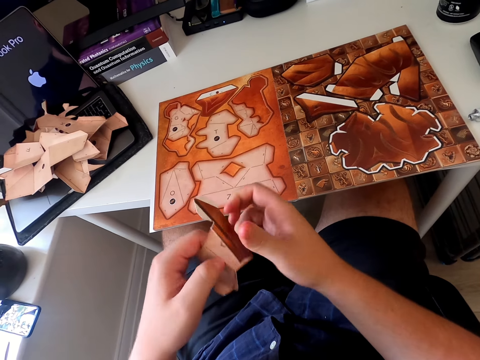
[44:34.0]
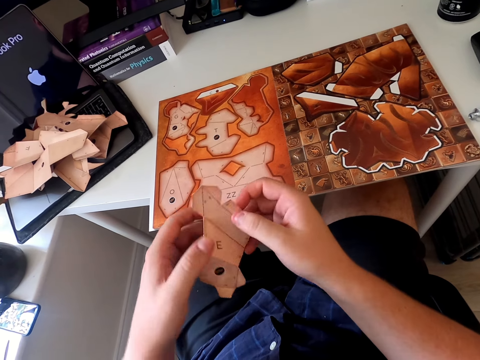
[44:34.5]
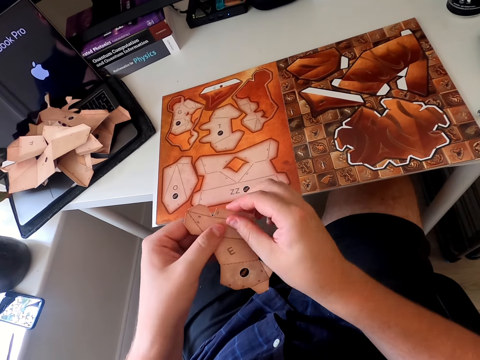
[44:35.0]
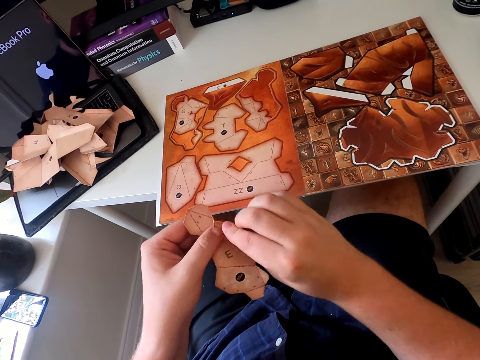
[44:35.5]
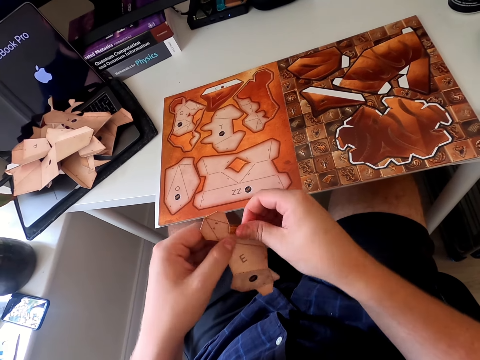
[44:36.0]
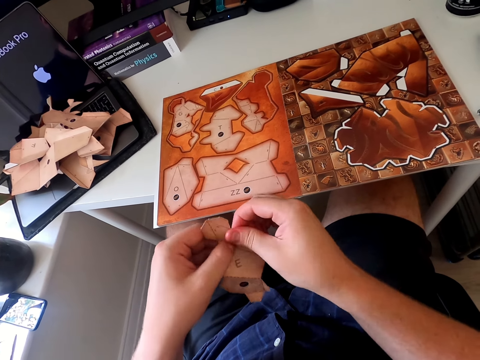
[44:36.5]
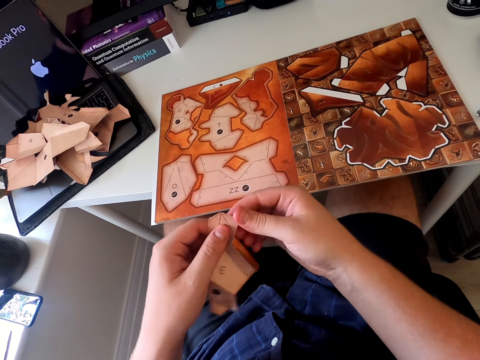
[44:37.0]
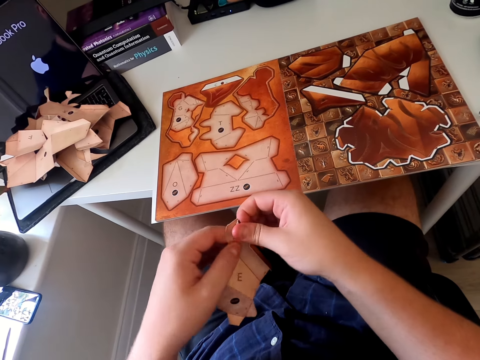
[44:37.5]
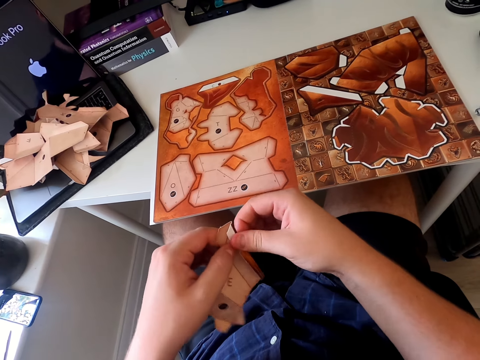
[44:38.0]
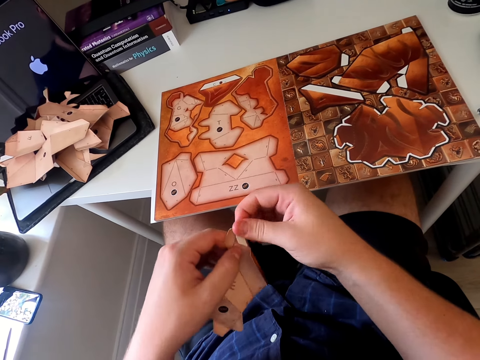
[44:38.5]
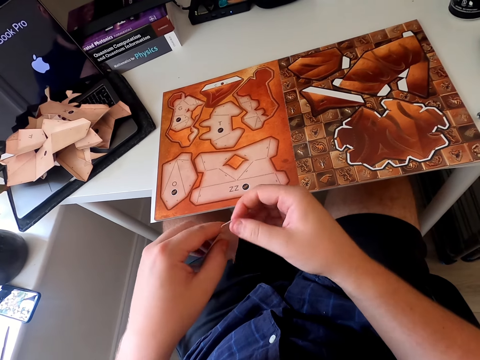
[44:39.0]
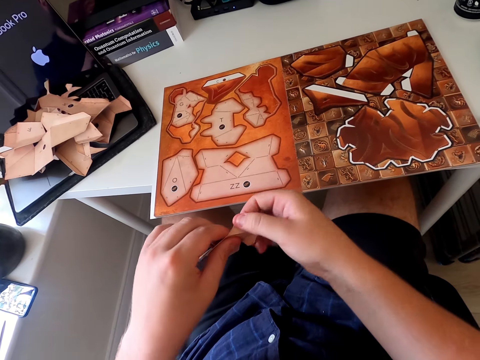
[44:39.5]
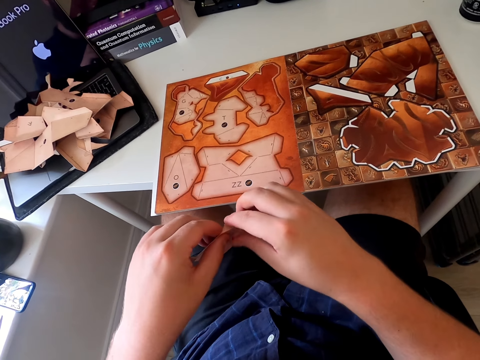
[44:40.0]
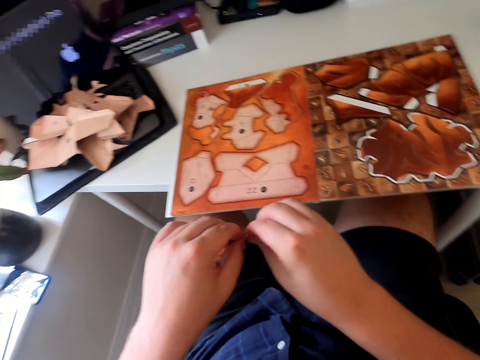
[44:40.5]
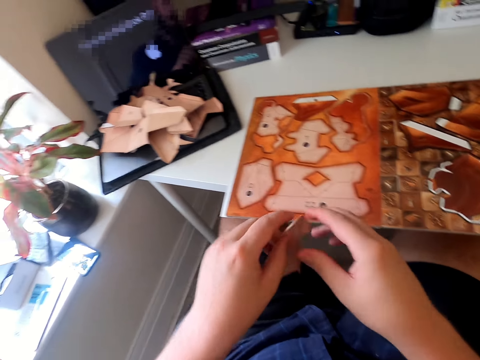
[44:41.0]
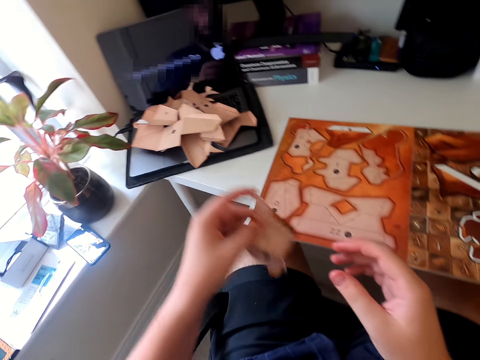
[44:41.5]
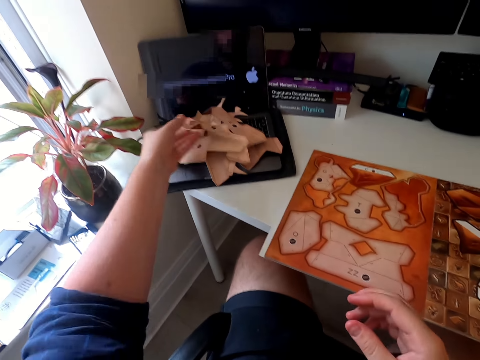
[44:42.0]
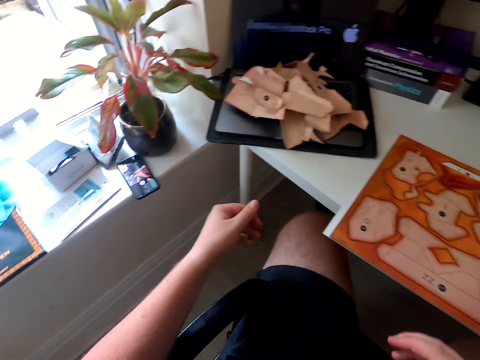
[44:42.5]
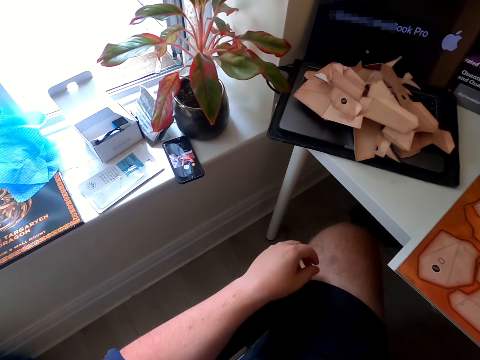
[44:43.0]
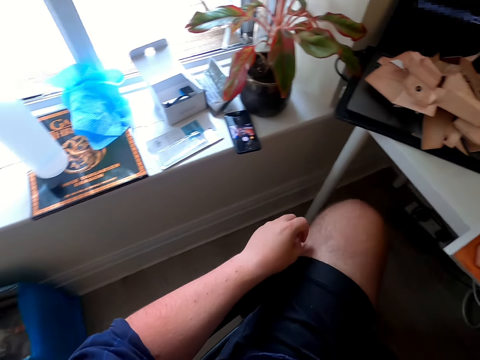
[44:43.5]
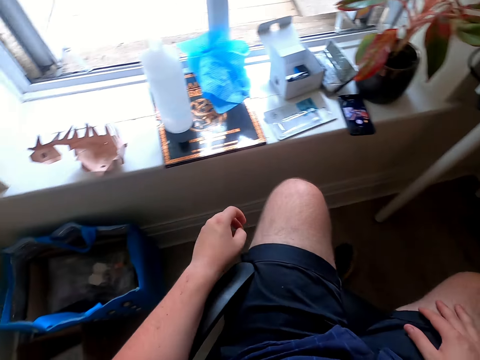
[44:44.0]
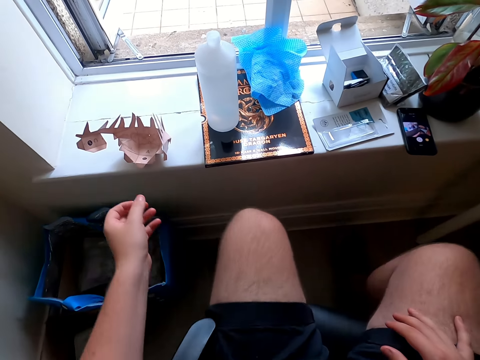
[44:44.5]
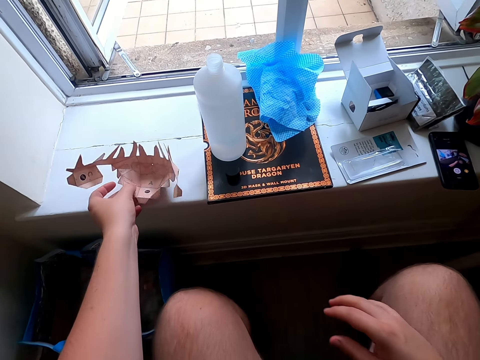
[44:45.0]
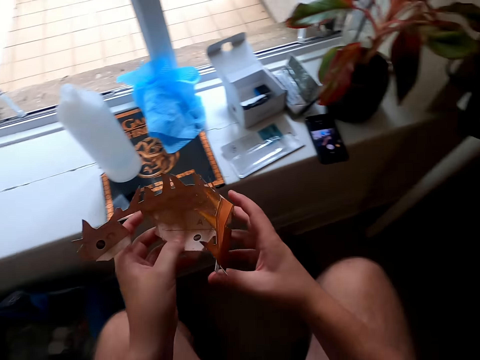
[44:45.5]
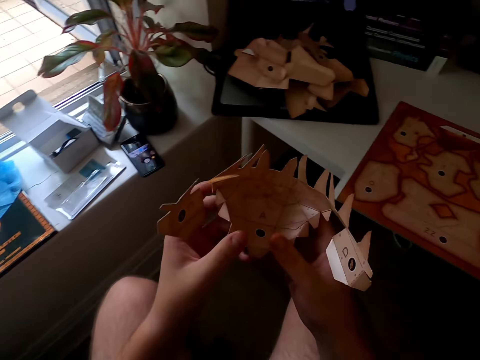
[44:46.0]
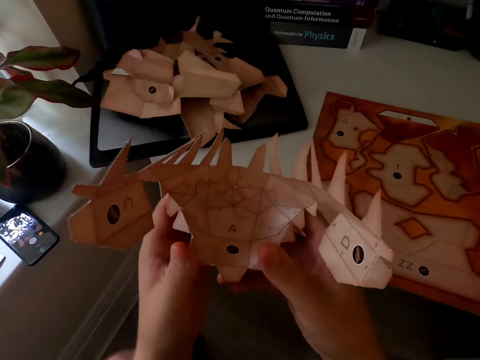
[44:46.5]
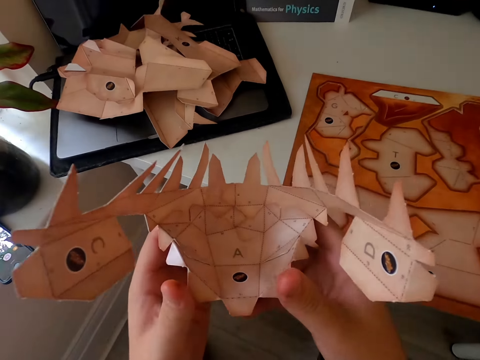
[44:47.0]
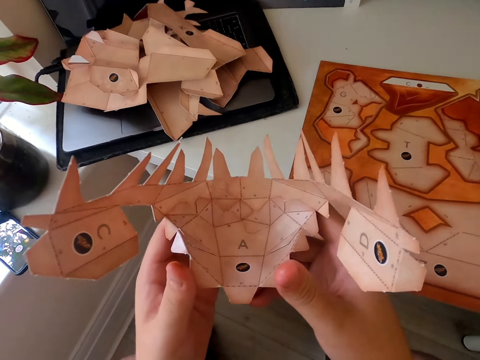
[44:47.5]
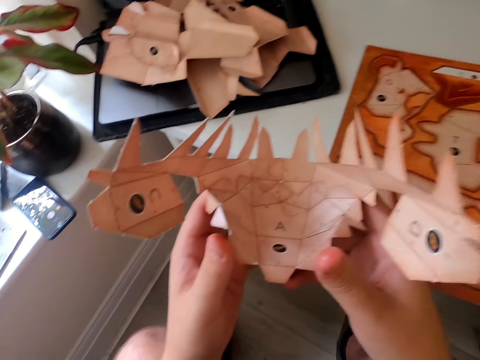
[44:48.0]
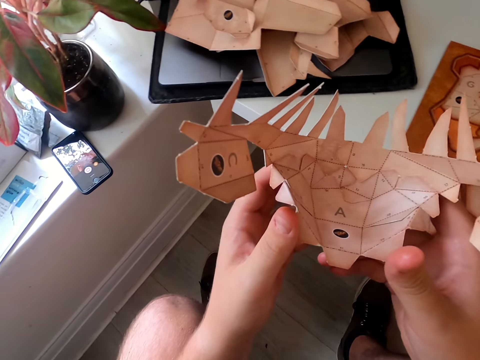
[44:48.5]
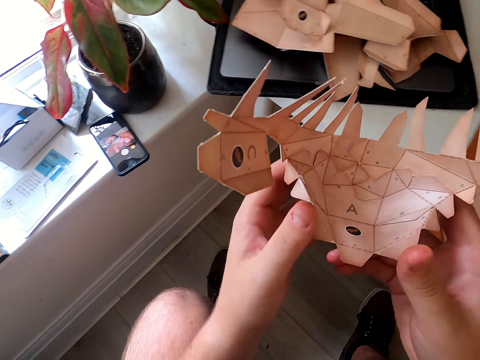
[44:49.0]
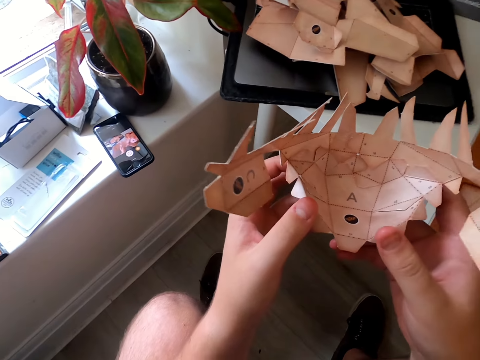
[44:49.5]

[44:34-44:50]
The camera wearer folds the paper craft repeatedly. They put the paper on the laptop. They pick up the paper from the window. They turn around and hold the paper craft.

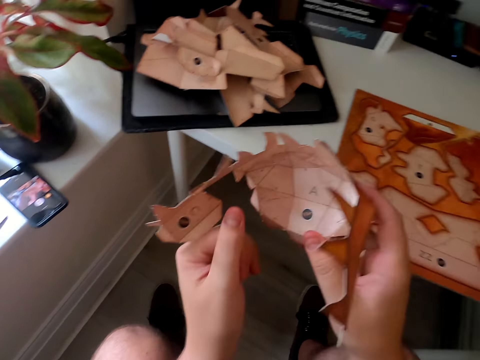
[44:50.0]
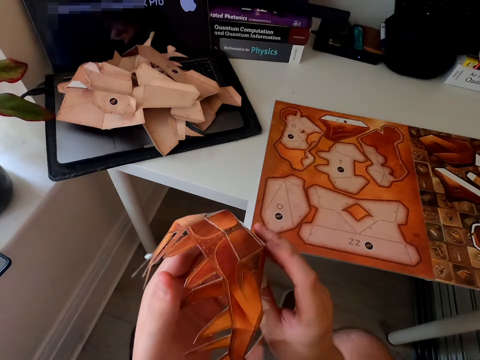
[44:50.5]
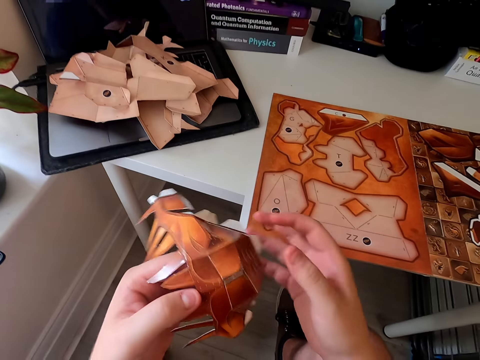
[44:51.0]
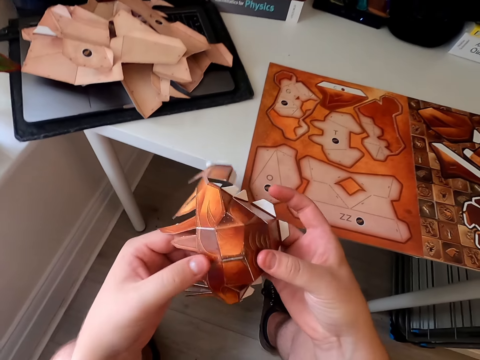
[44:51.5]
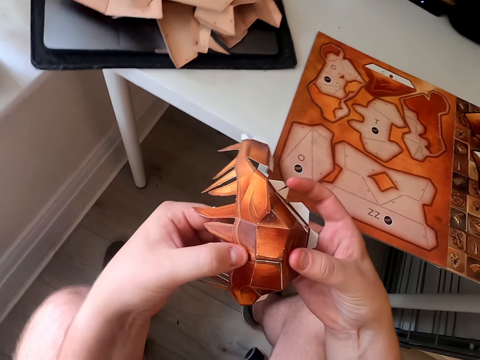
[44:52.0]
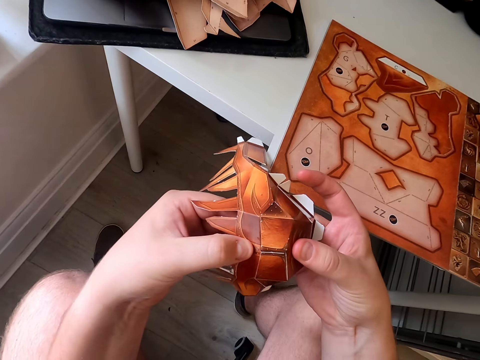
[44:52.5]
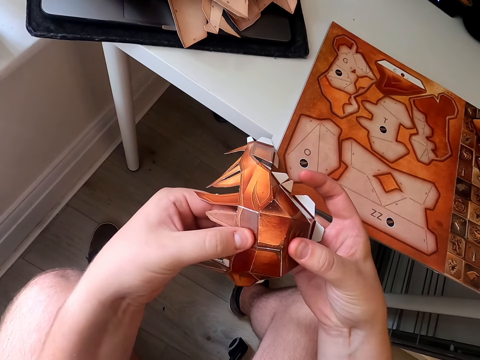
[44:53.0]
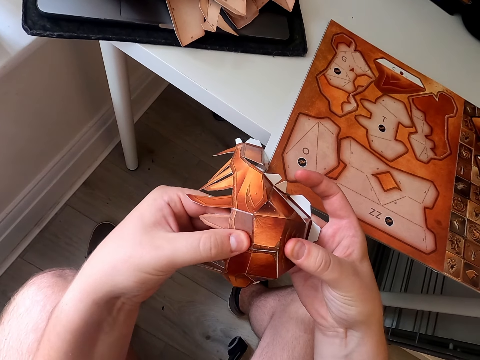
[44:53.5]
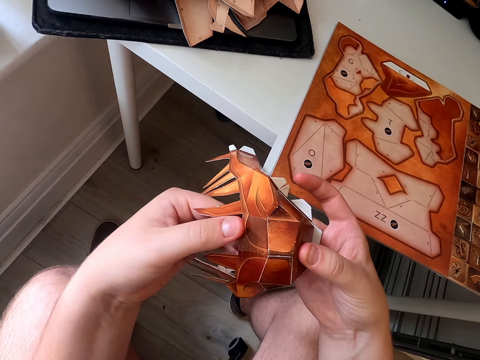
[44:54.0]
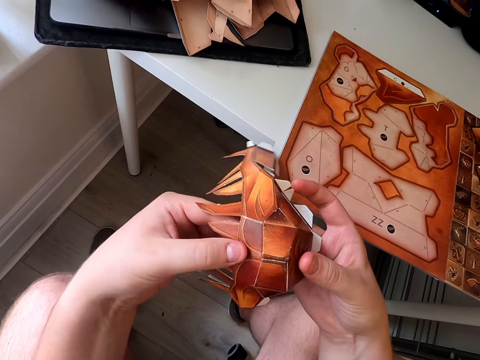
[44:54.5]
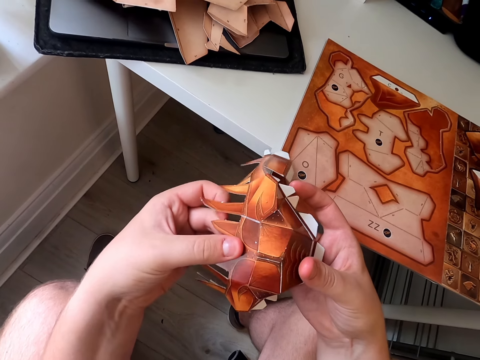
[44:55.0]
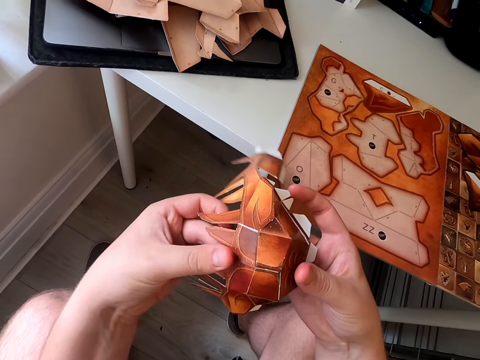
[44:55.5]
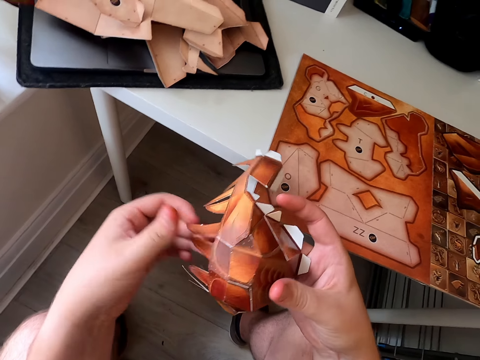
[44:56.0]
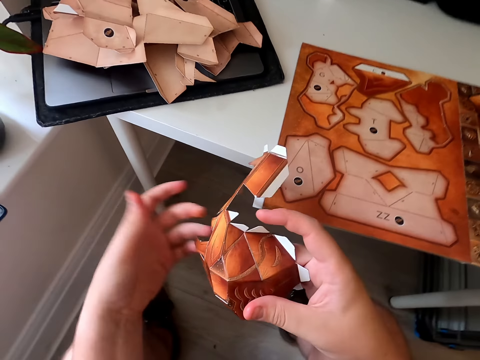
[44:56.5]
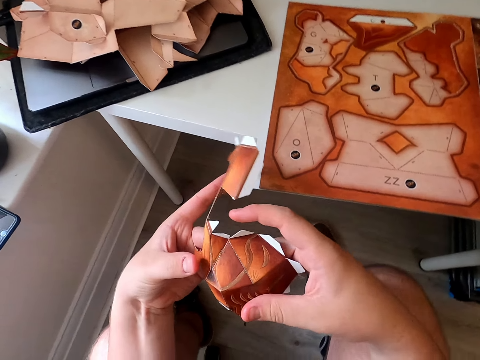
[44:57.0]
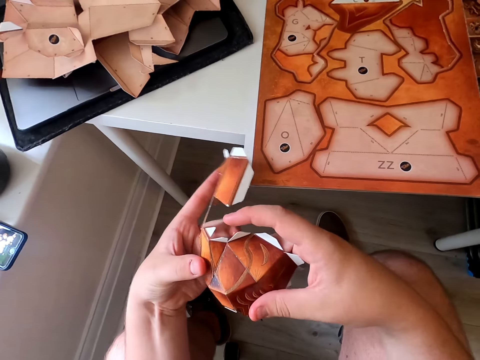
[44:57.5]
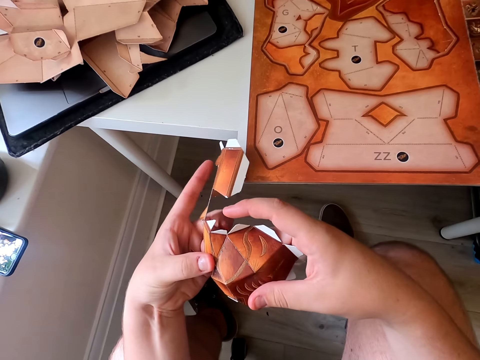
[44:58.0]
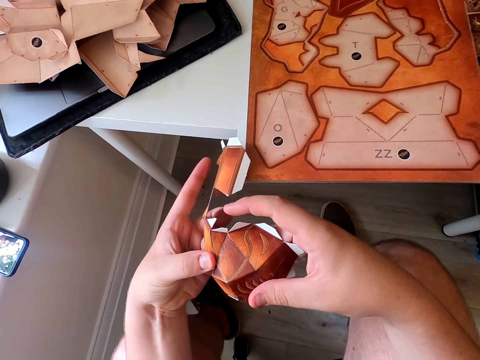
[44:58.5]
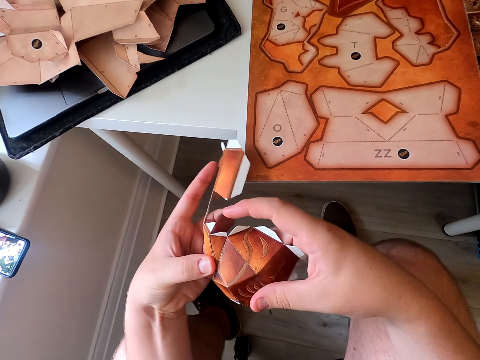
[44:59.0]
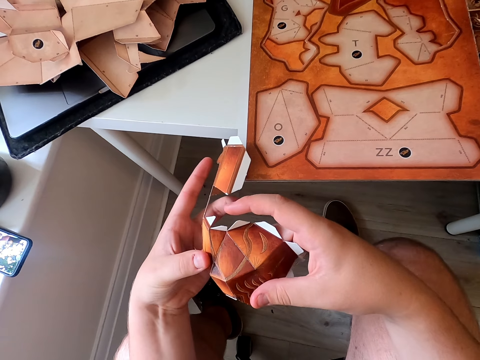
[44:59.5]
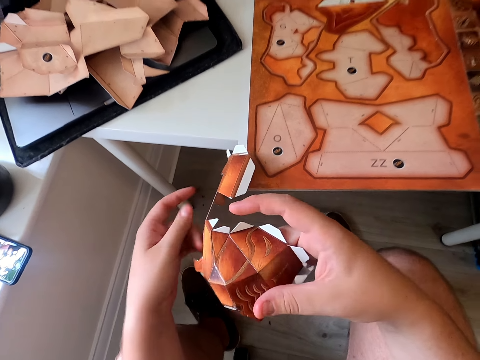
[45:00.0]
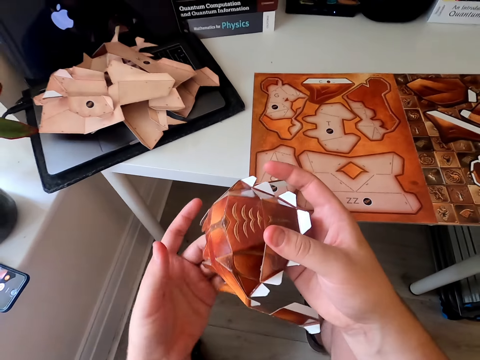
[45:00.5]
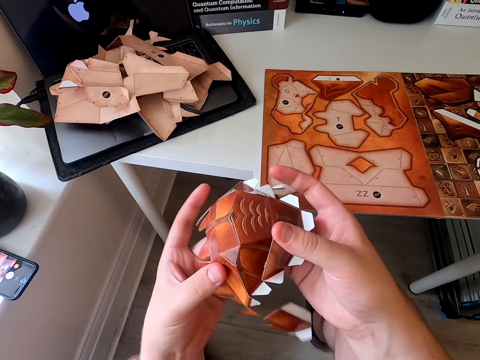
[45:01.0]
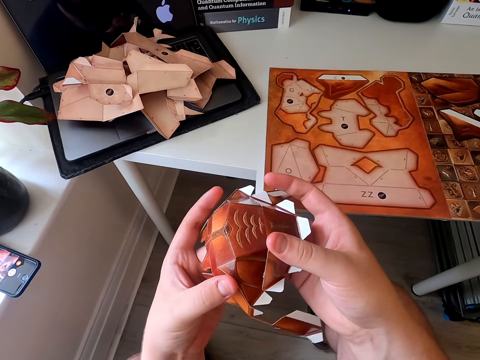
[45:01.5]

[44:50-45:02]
The camera wearer turns the paper craft. They stick the paper craft. They stick the paper craft again.
